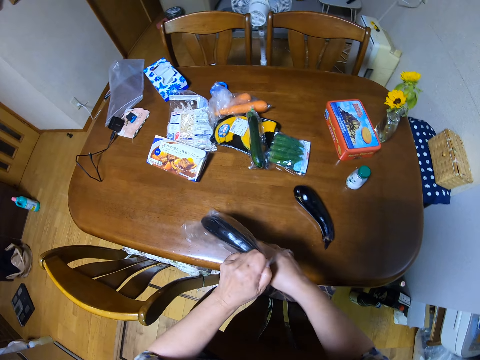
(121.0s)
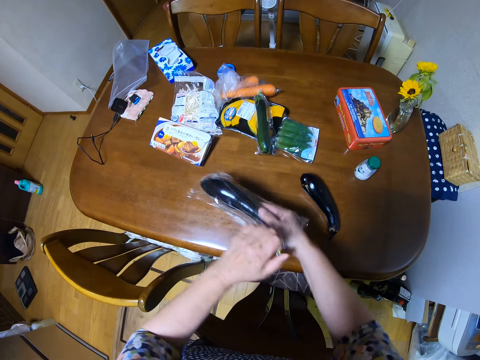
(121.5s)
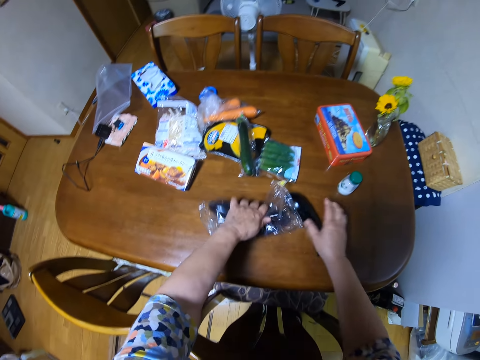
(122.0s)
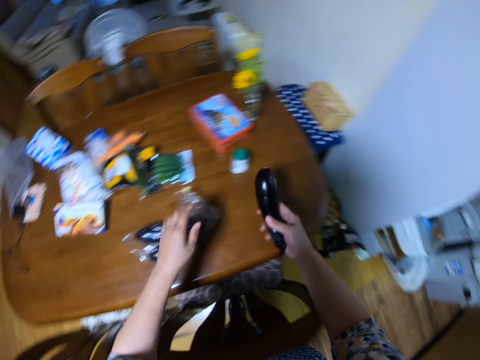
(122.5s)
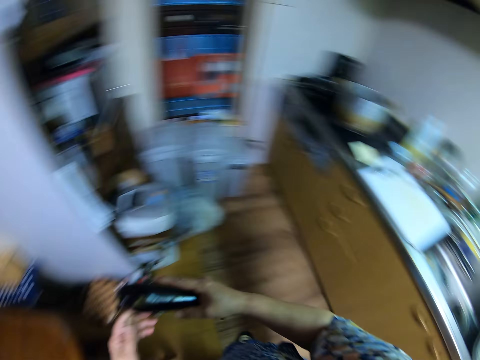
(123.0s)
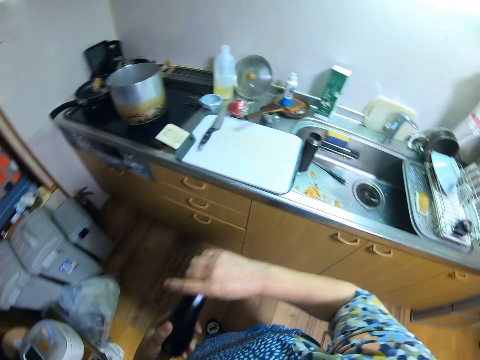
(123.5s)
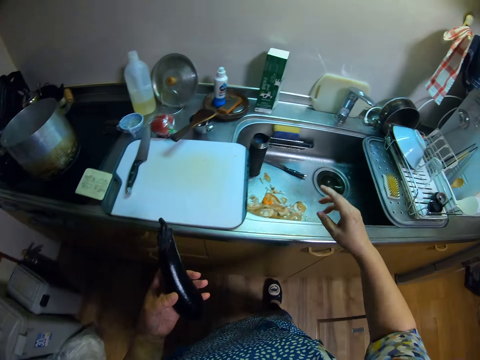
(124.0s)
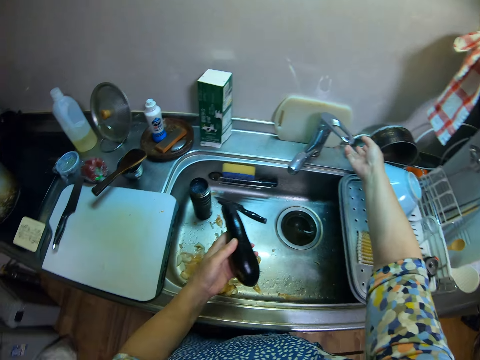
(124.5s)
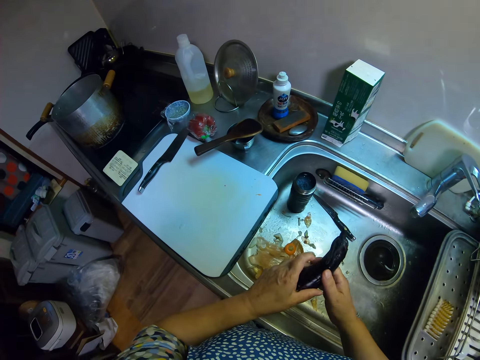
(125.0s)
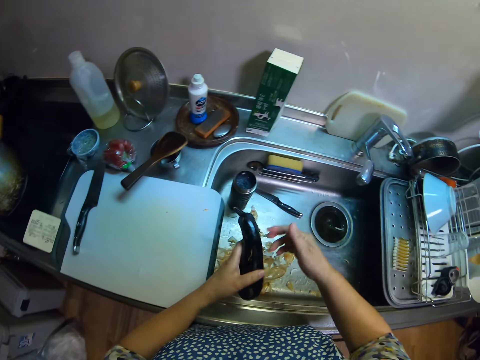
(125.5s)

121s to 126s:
The camera wearer puts back the first eggplant in the bag. They pick an eggplant on the table. They turn around. They walk around the kitchen. They move a hand around the sink. They hold the eggplant.

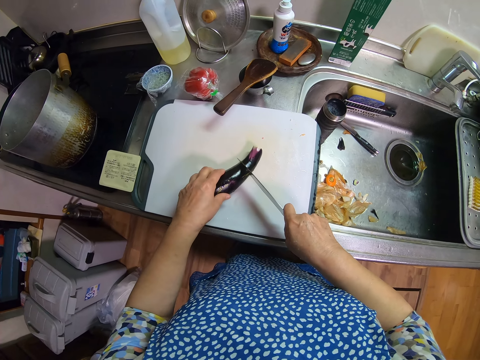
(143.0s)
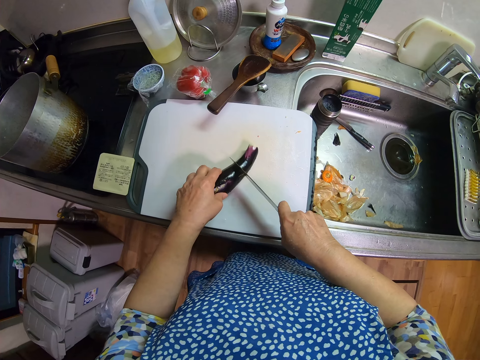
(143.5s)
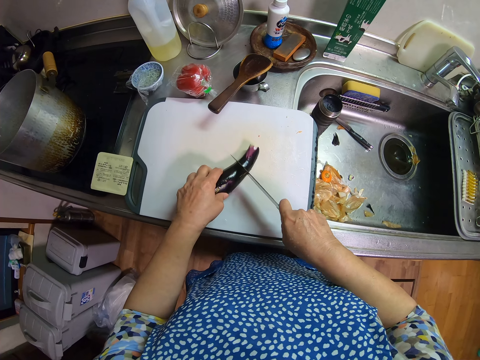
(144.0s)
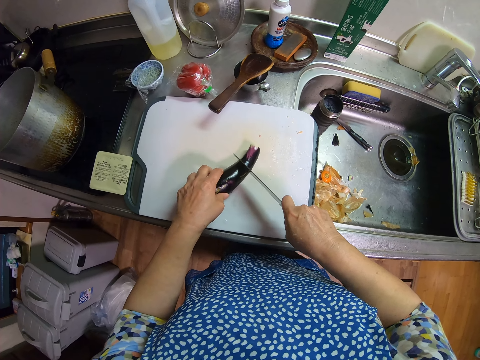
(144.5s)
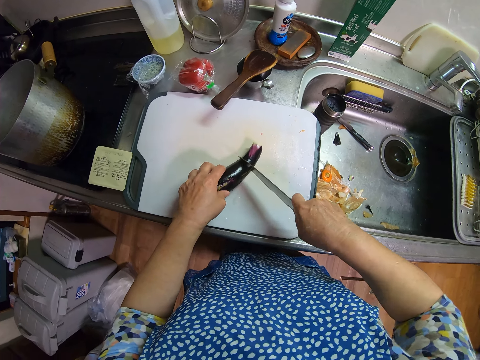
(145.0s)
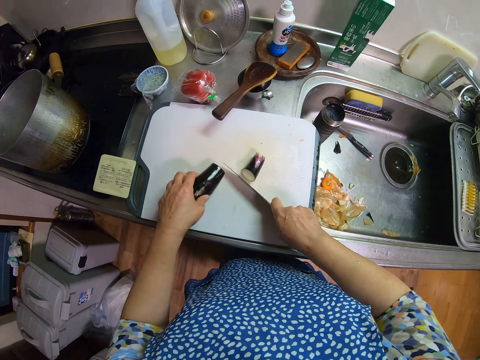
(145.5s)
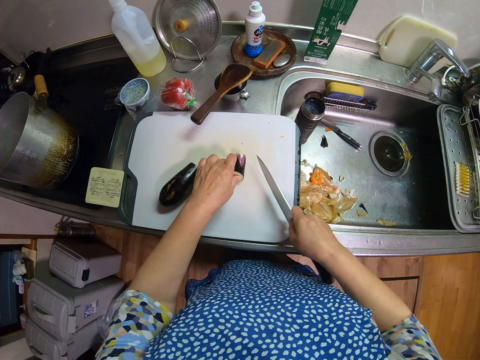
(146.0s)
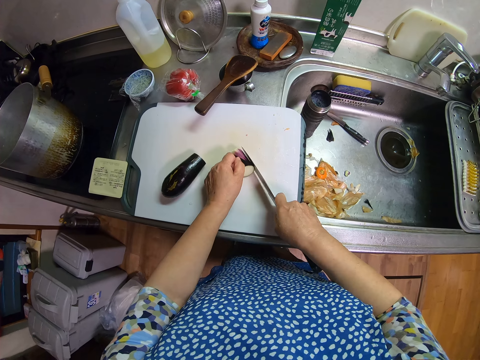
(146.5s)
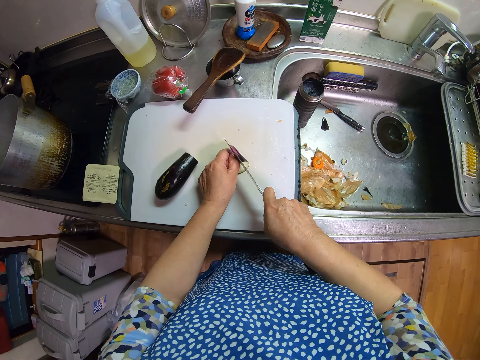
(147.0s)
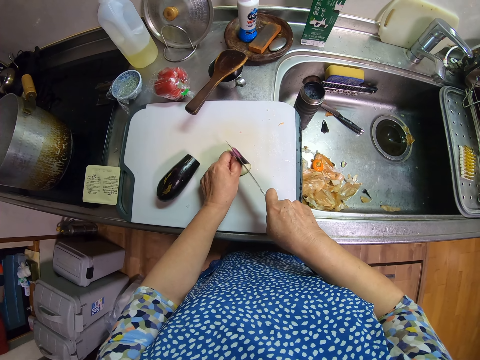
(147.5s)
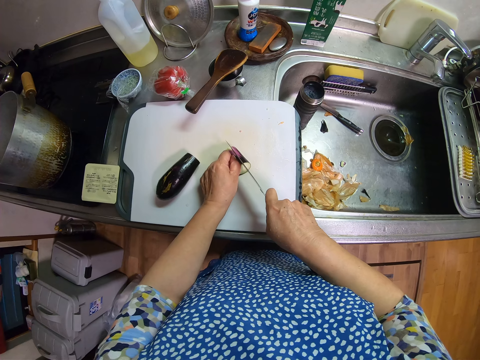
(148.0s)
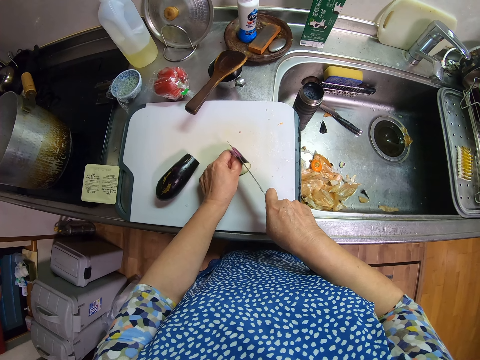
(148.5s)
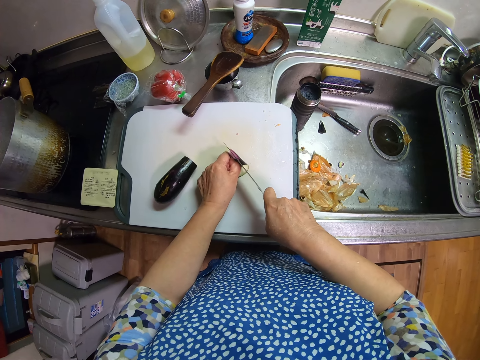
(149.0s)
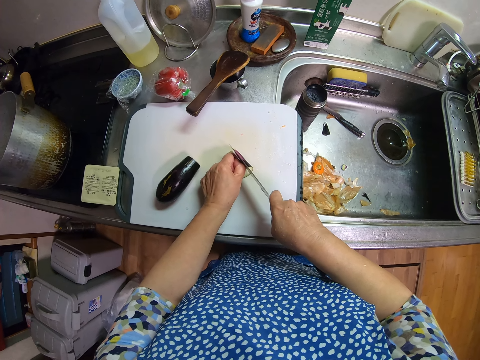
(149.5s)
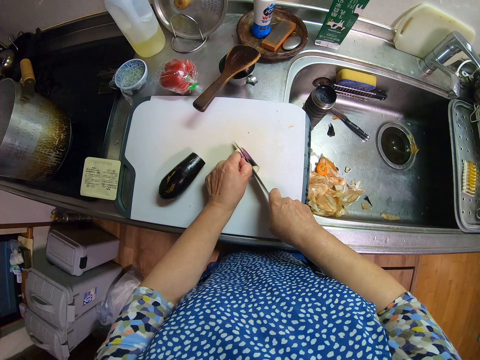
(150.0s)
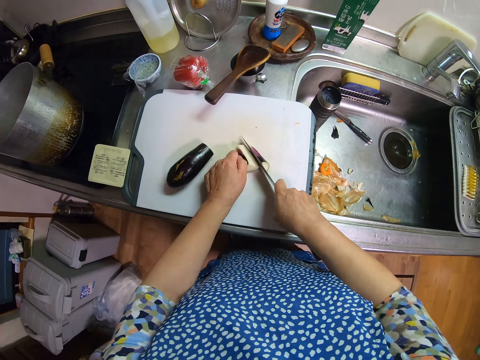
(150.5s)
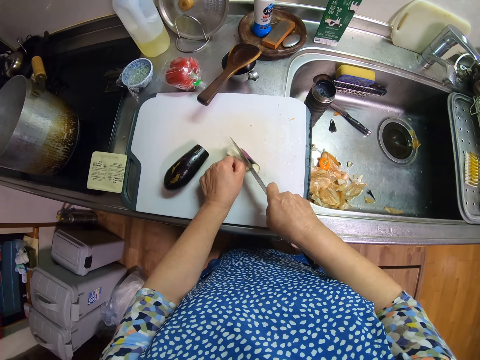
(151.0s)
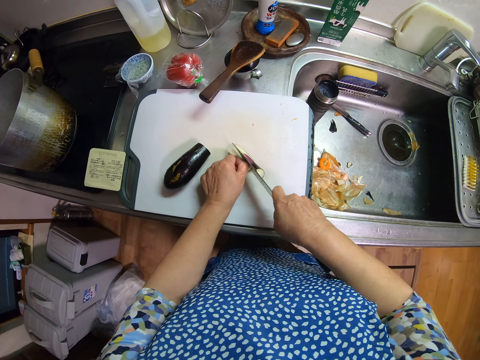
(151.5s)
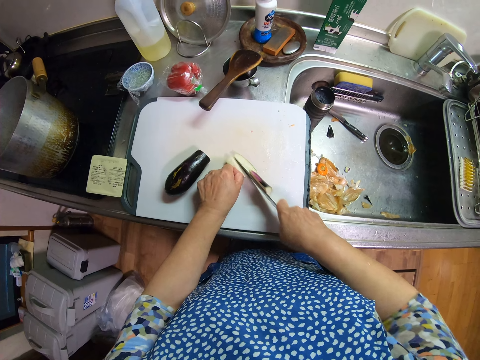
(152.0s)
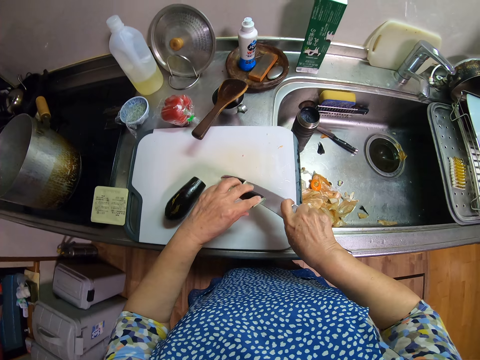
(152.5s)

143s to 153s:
The camera wearer holds the eggplant on the chopping board. They cut the eggplant on the chopping board with a knife. They hold the eggplant on the chopping board. They hold the knife on the eggplant. They cut the eggplant on the chopping board with the knife.

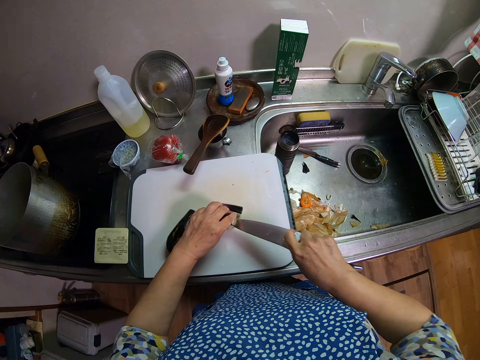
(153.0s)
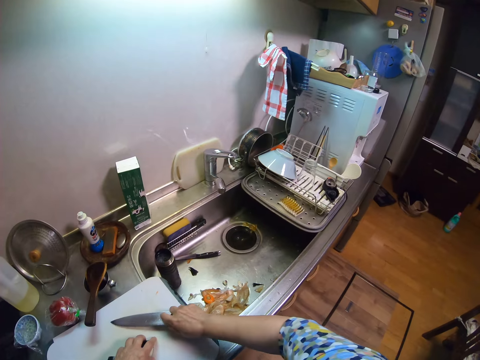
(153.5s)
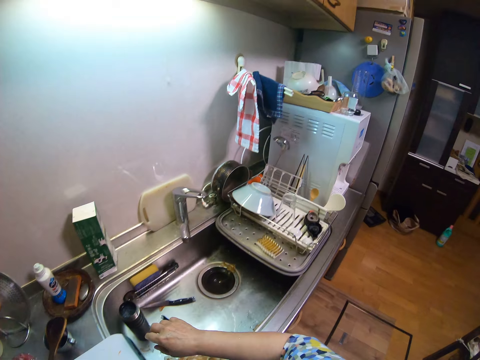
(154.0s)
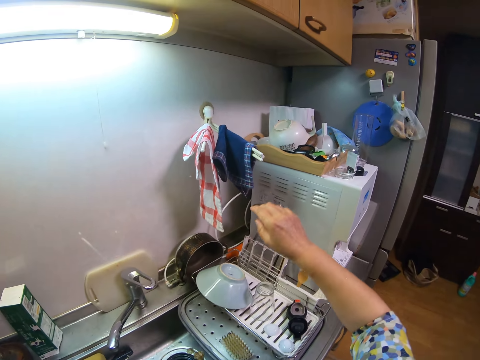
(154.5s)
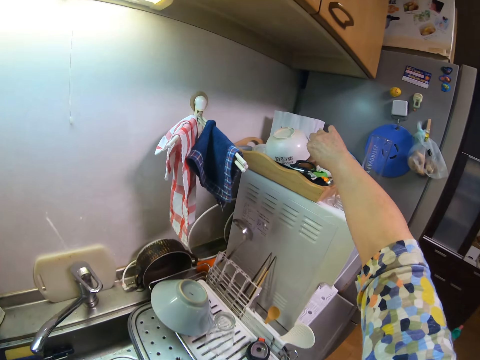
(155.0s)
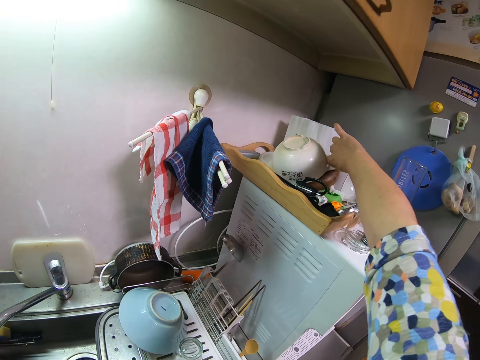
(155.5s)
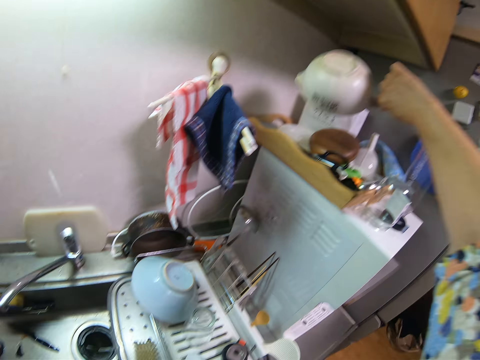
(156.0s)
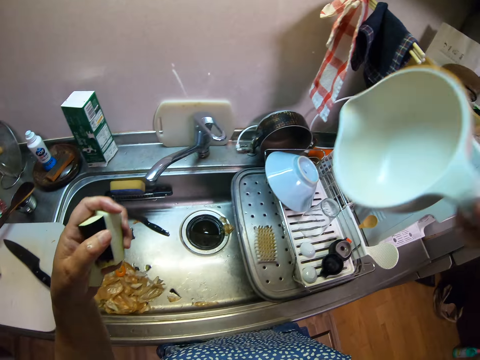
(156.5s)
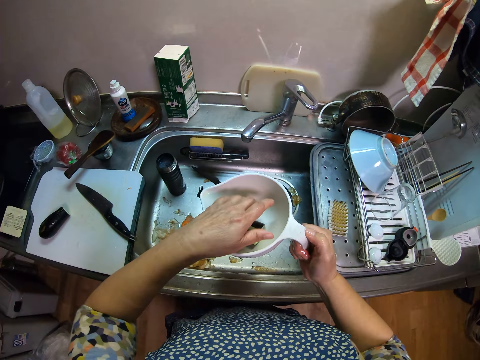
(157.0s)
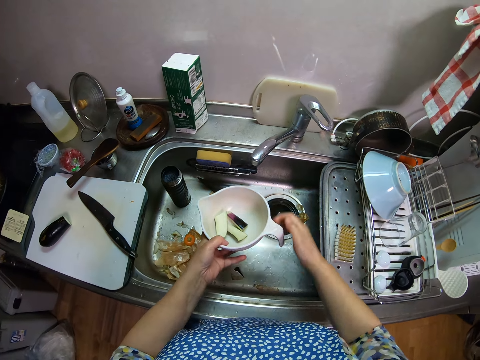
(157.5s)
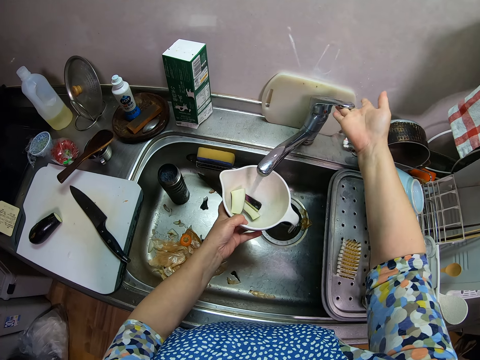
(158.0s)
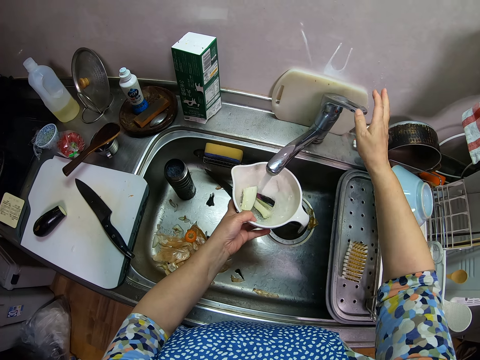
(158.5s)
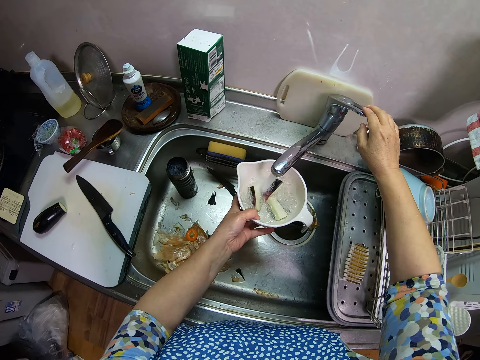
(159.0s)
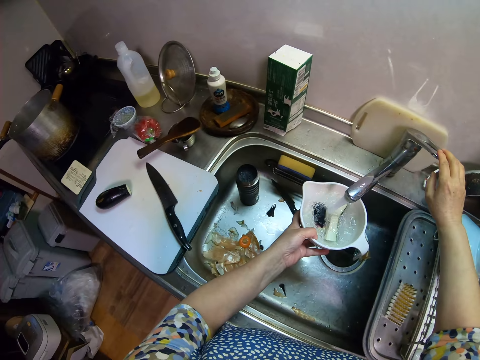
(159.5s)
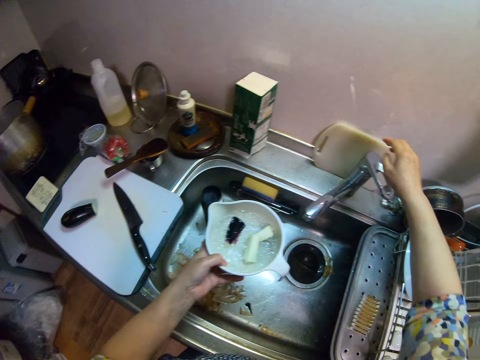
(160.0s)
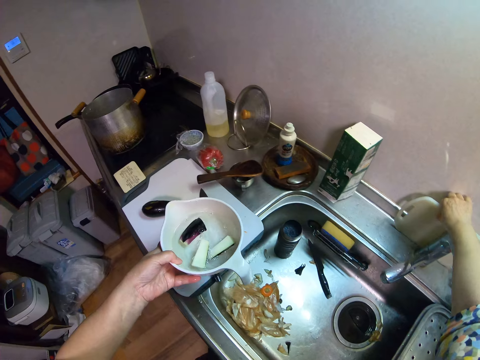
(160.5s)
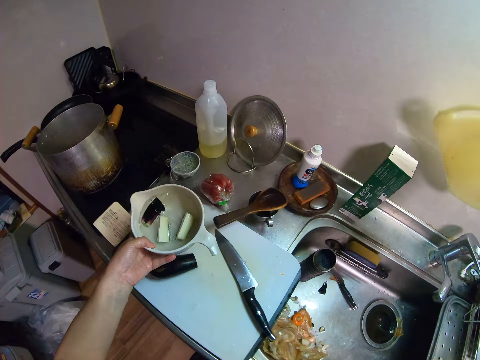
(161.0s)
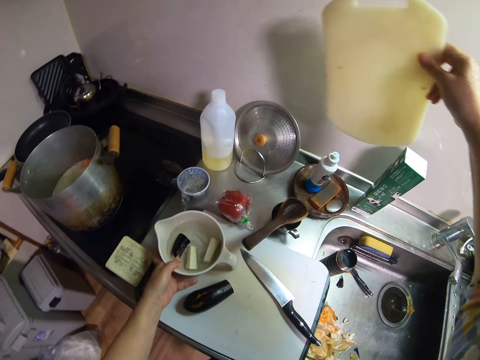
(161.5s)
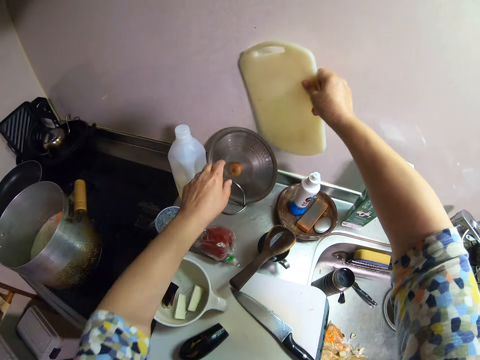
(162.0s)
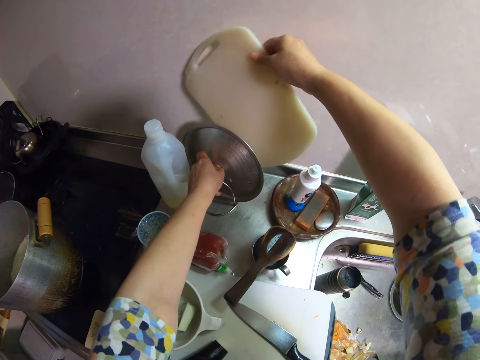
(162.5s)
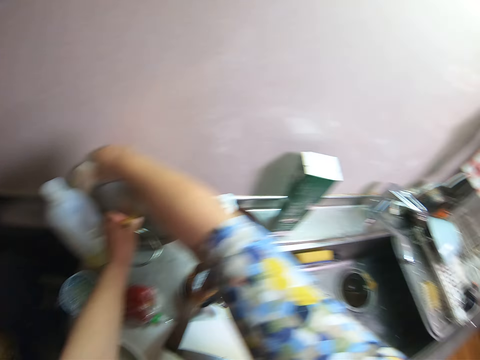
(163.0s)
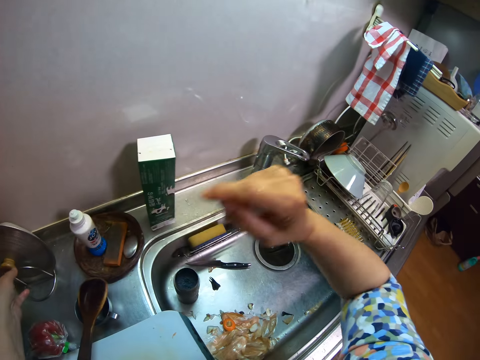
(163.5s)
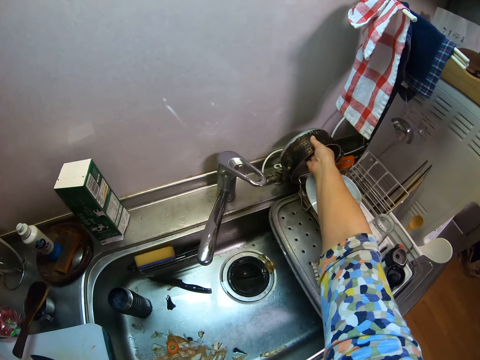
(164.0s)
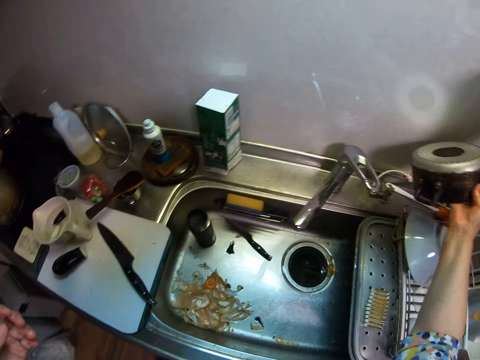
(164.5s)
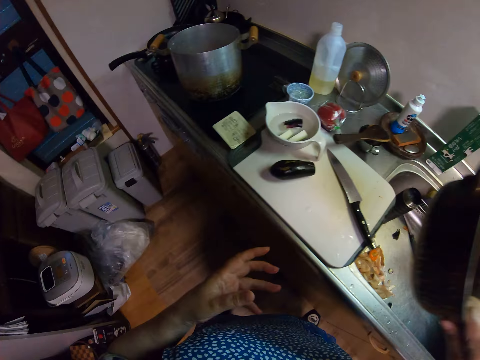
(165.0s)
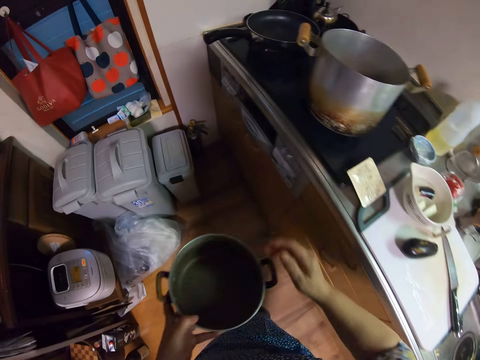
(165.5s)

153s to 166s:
The camera wearer wipes pieces of eggplant on the knife. They put the knife on the chopping board. They move around the kitchen. They pick a jug on the dishrack. They put the cut eggplants in the jug. They open the faucet. They fetch water with the jug. They close the faucet. They pick a chopping board on the sink from behind the tap. They put the jug on the chopping board. They hold a cooking pot lid on the countertop. They put the second chopping board against the wall. They pick a cooking pot on the countertop. They move around the kitchen.
